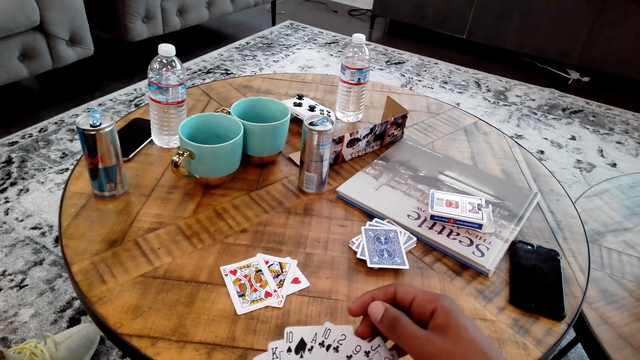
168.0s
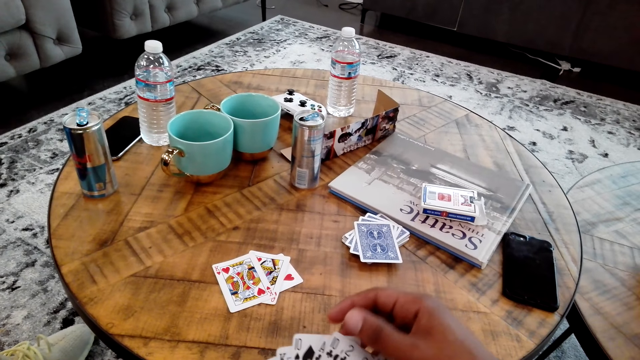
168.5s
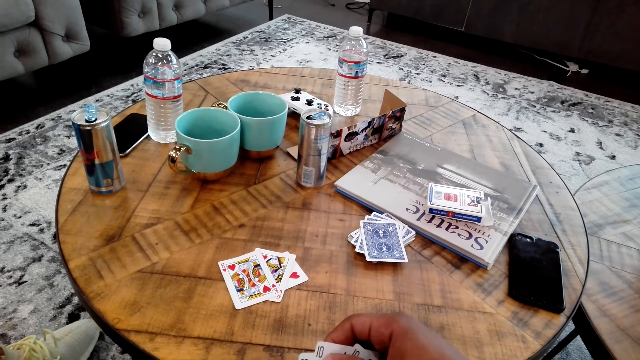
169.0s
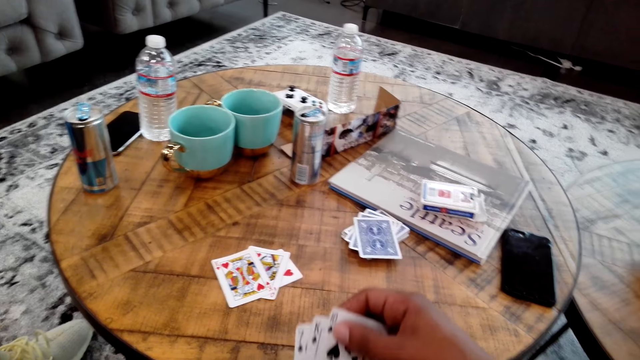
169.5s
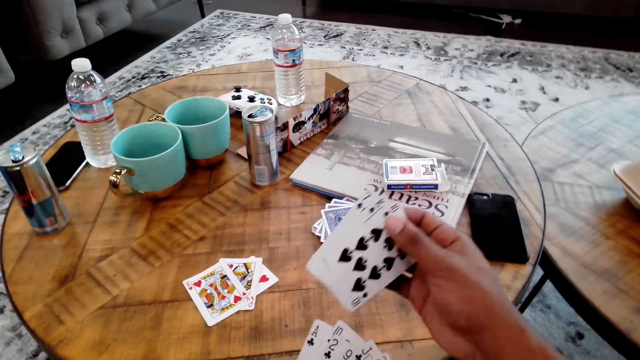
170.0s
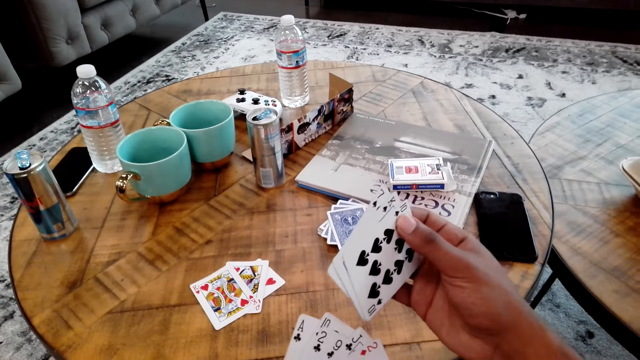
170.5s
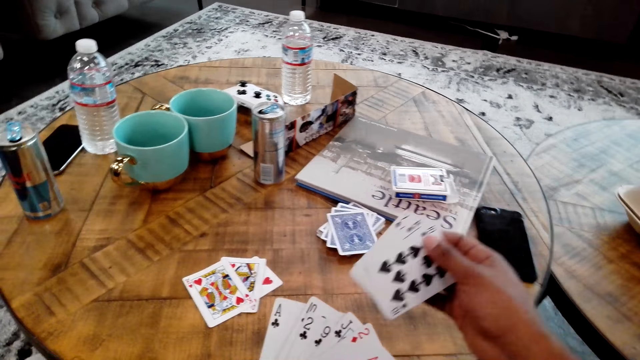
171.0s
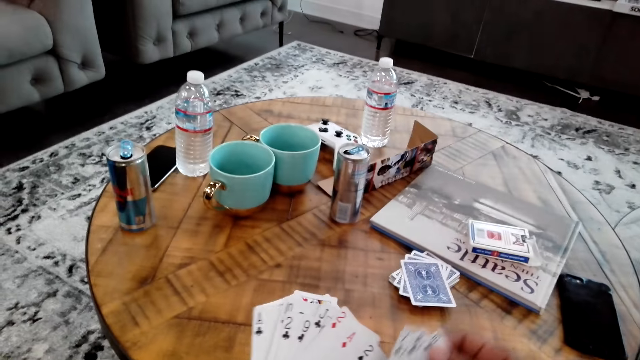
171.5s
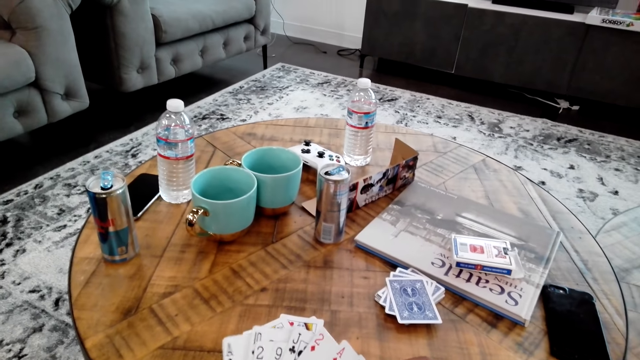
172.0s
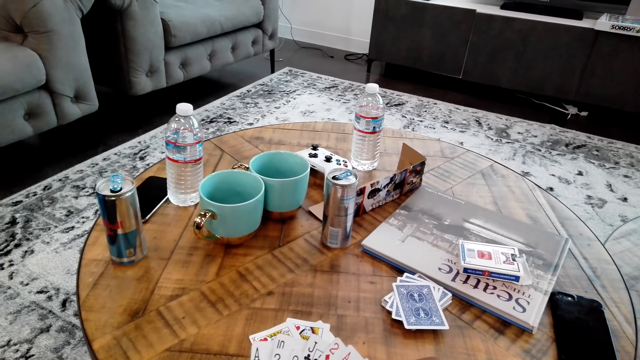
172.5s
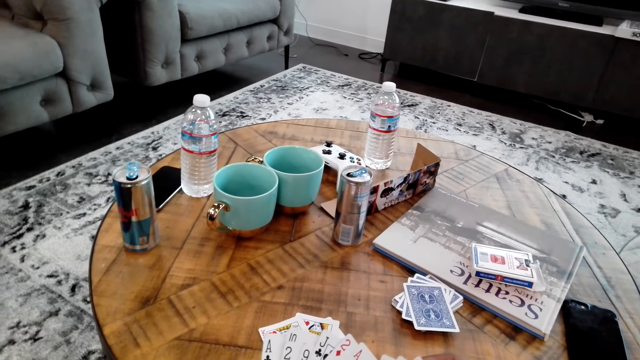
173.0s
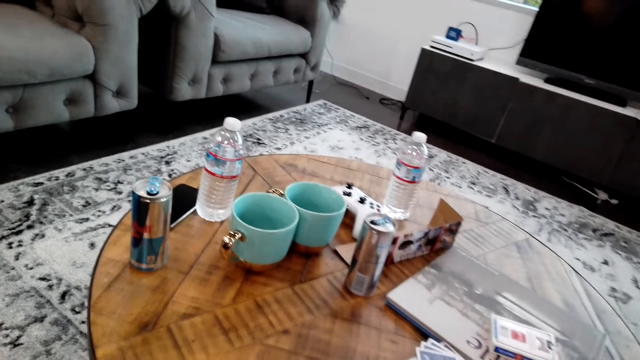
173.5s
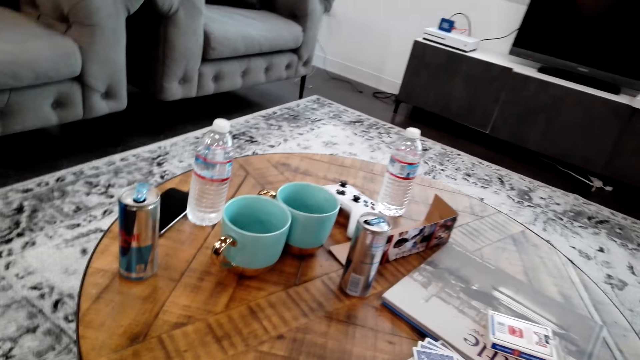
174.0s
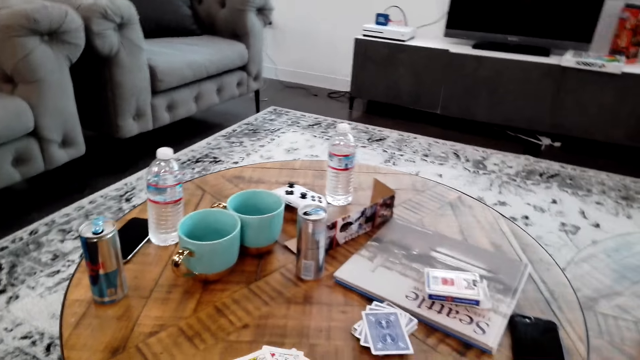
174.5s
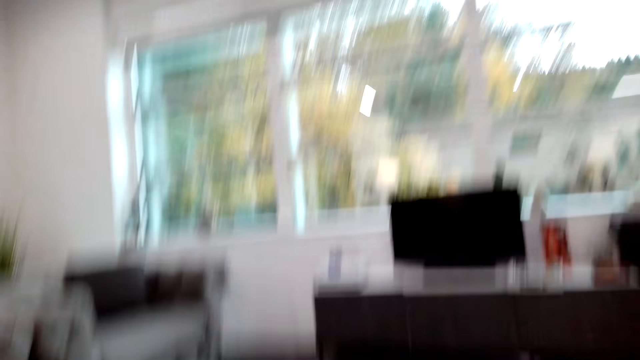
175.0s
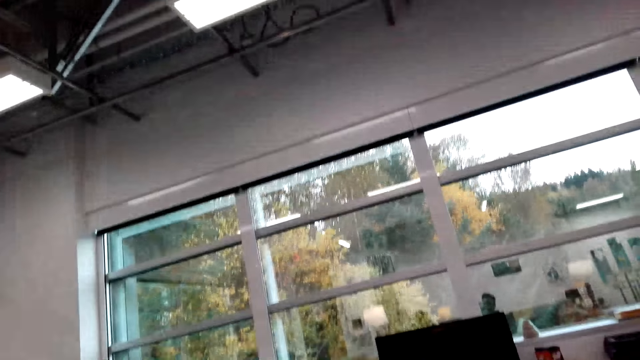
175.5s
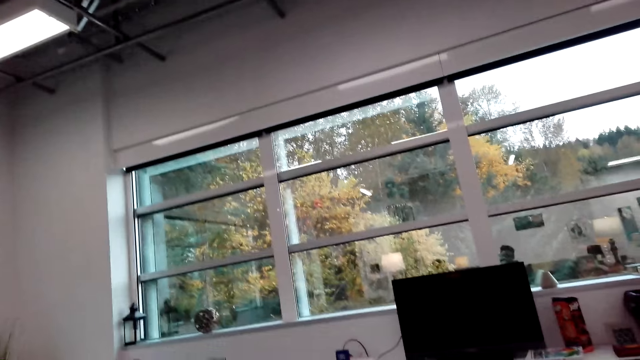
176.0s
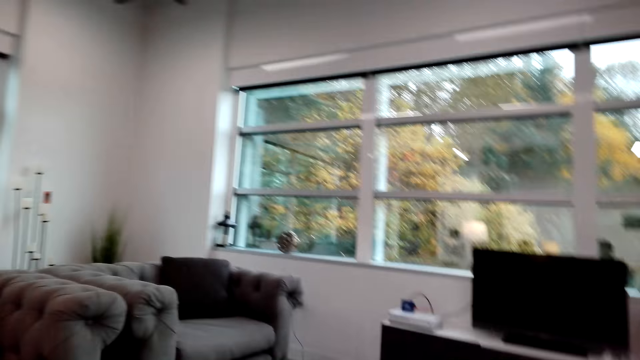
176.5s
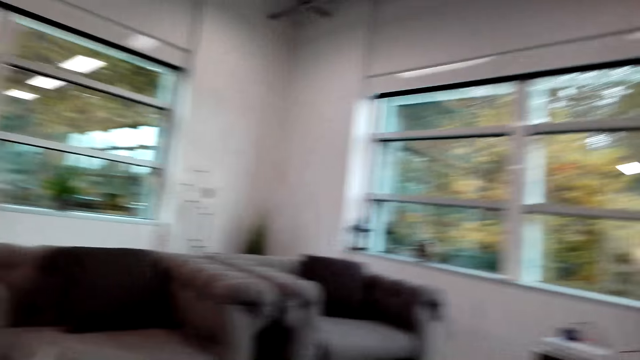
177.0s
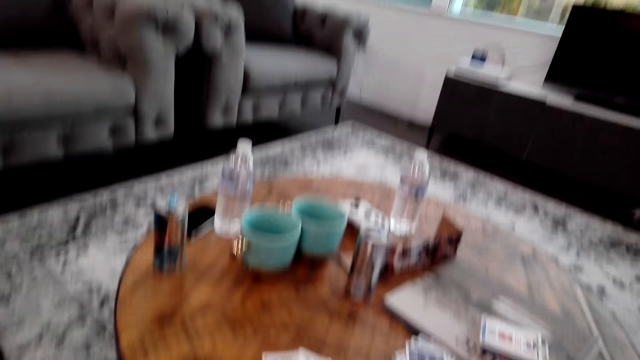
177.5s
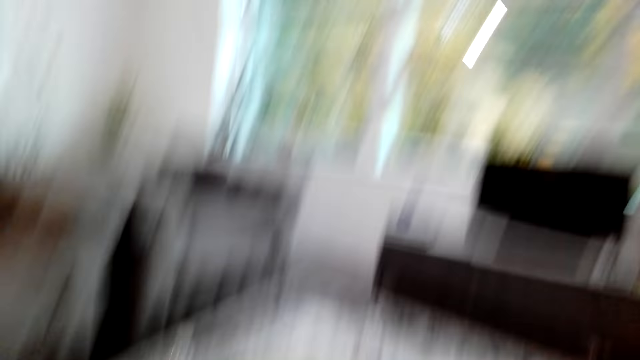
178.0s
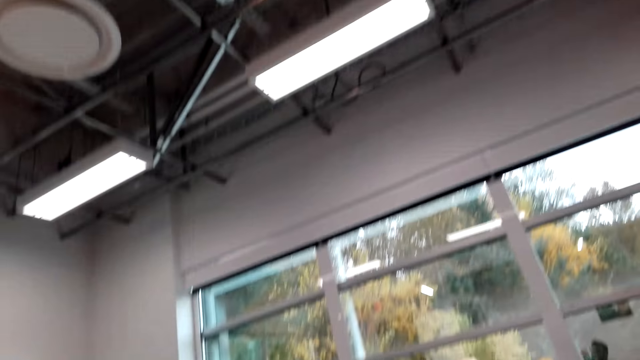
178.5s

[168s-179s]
The camera wearer moves the cards. They look around the room.

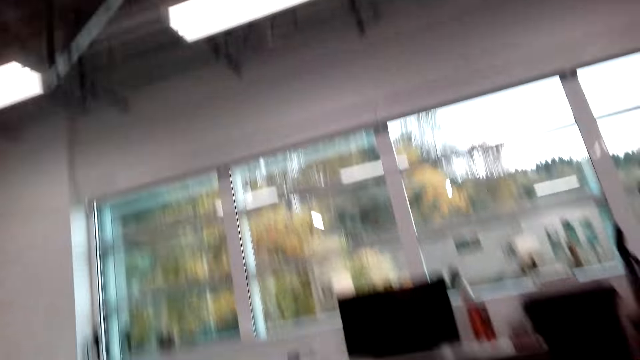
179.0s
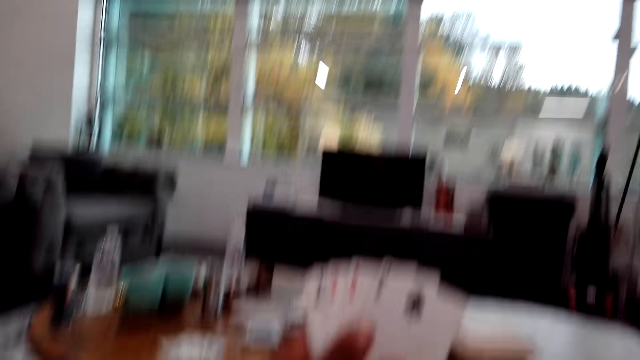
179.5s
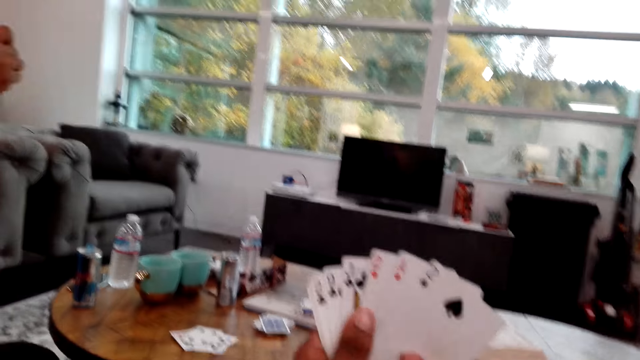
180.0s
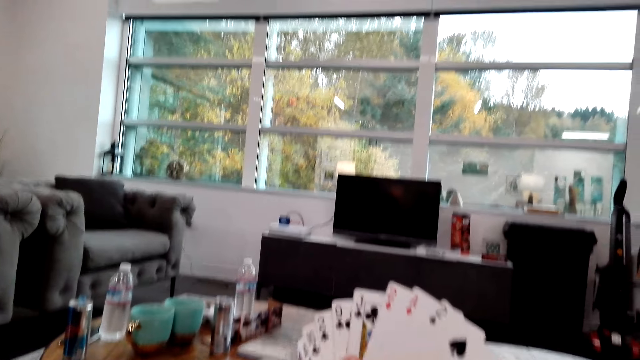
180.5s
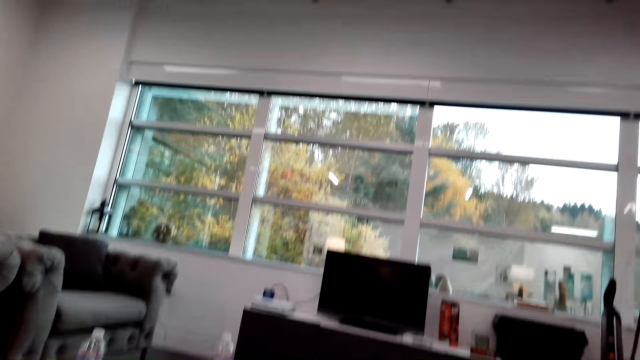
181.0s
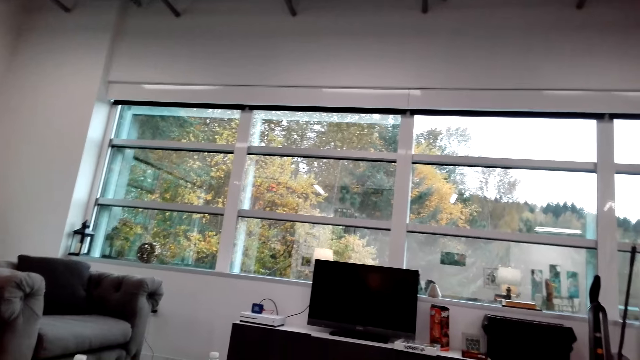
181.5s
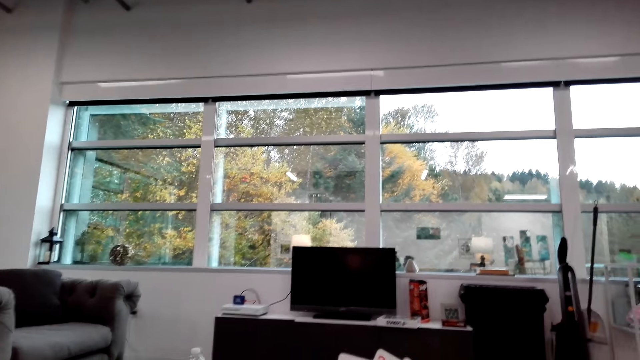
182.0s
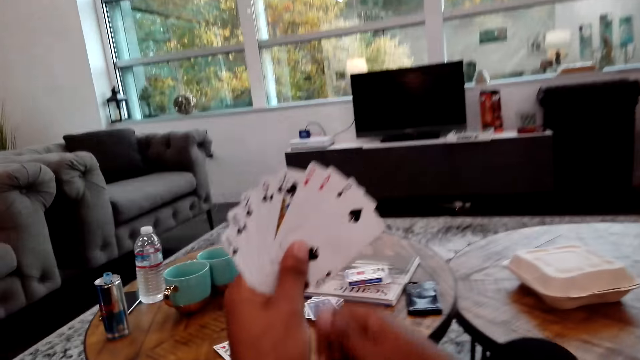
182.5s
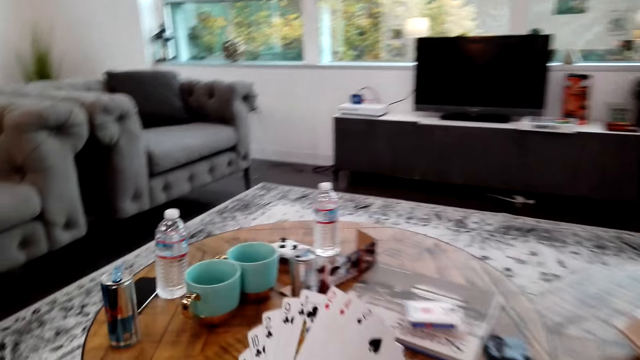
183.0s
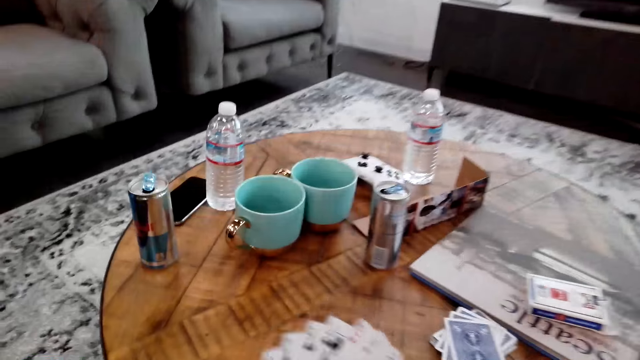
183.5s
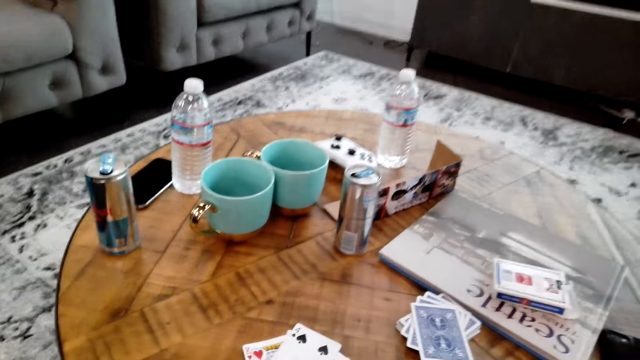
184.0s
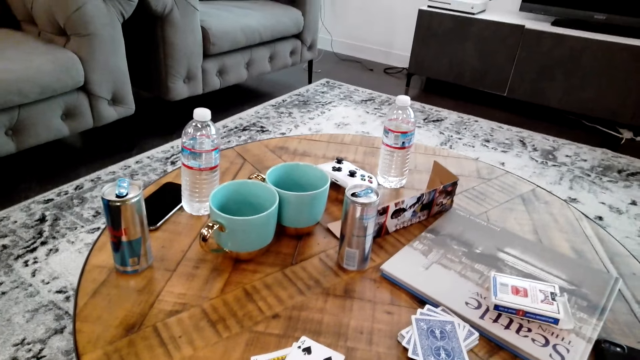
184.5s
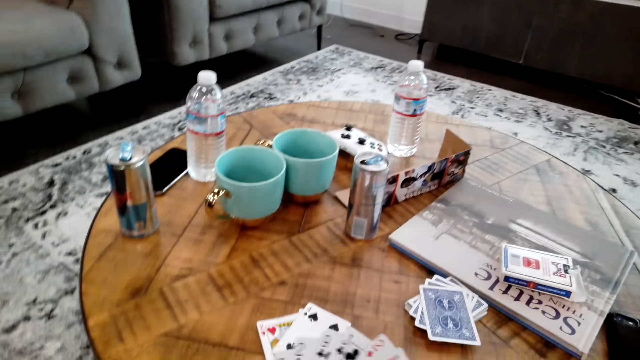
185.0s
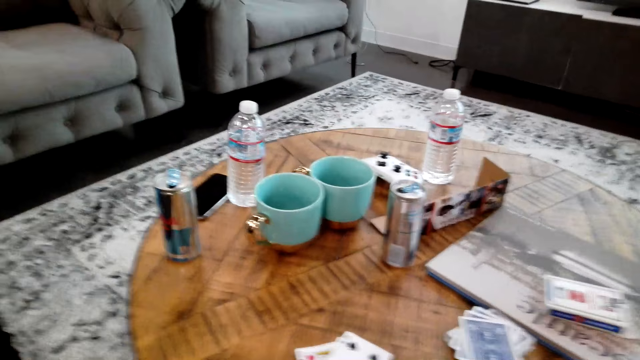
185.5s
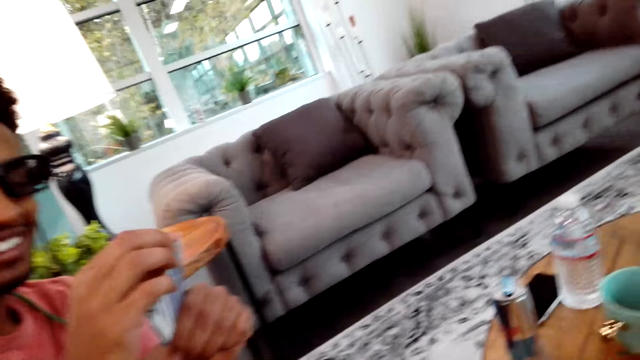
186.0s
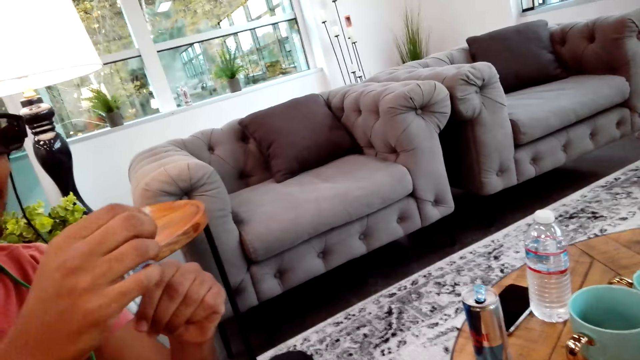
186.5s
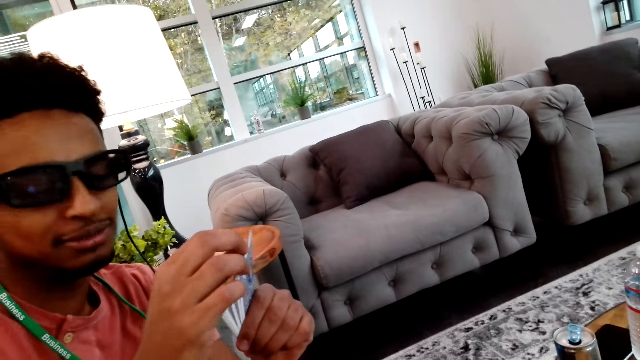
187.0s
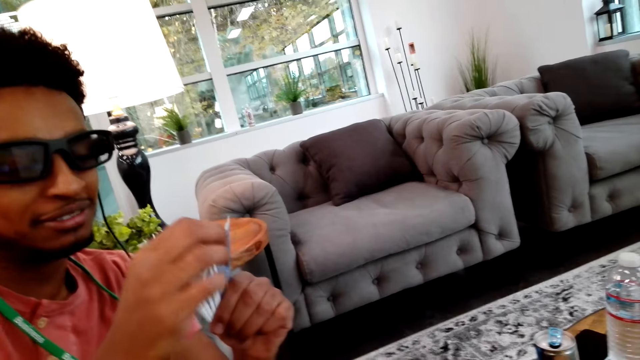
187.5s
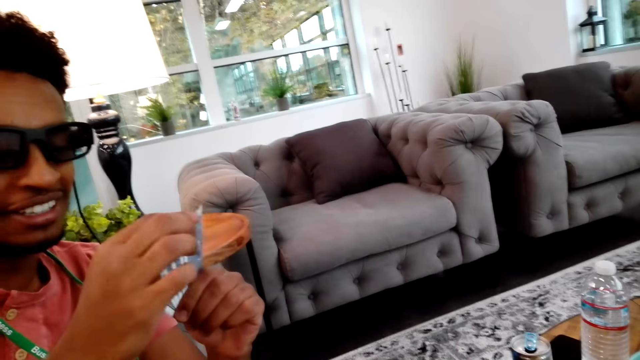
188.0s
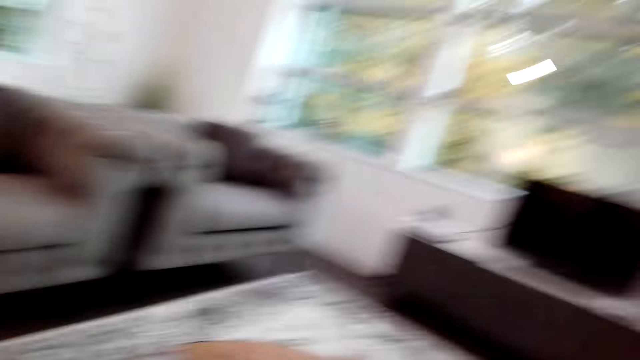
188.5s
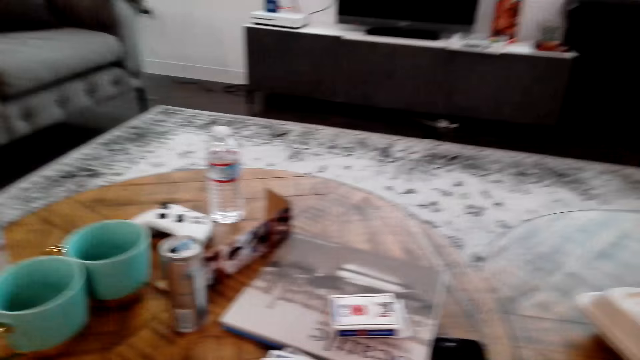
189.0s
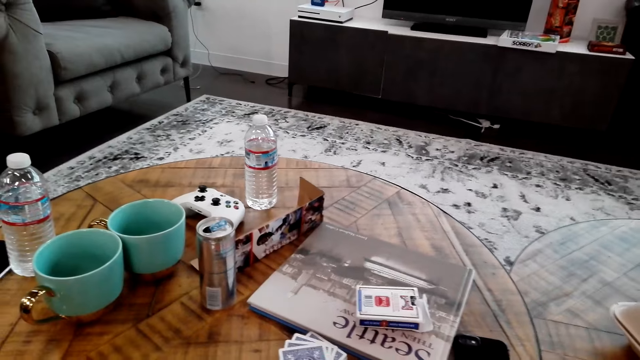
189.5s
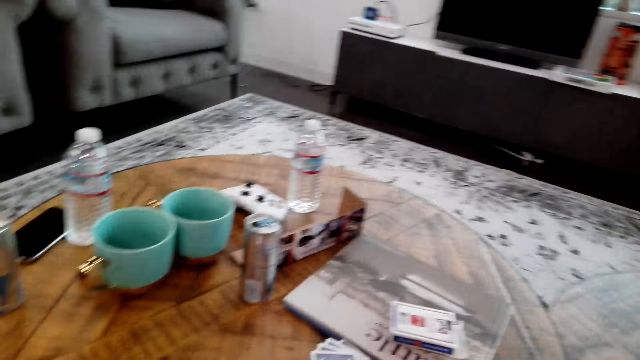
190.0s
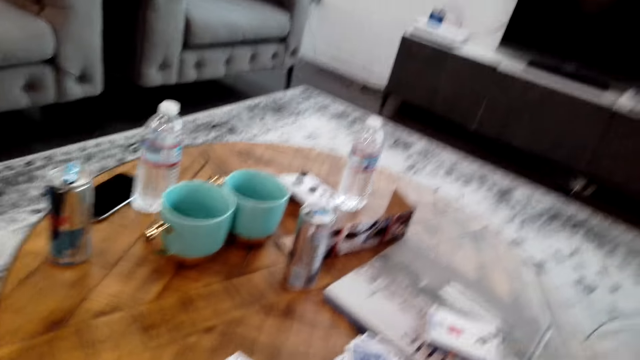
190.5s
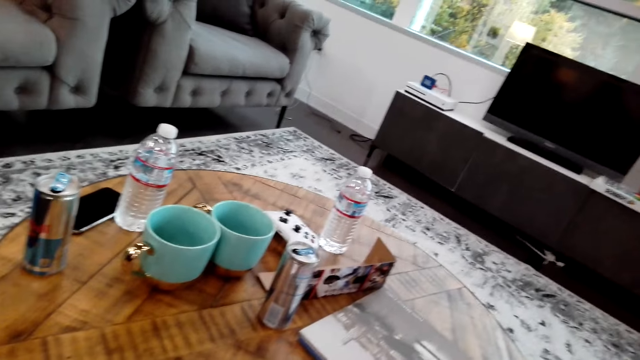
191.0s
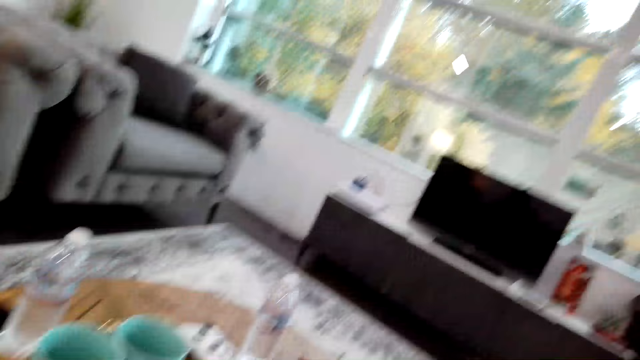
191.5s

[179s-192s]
The camera wearer moves cards in the hand. The man talks to the camera wearer. The camera wearer looks around the room.
